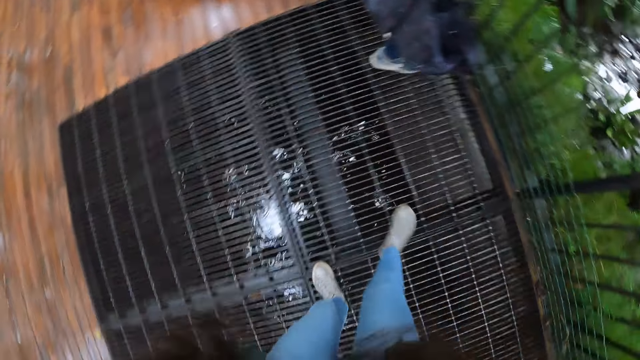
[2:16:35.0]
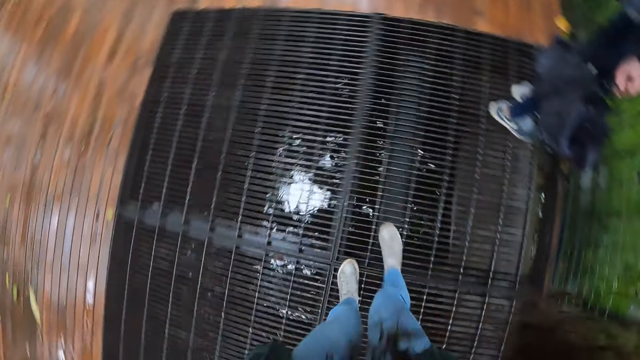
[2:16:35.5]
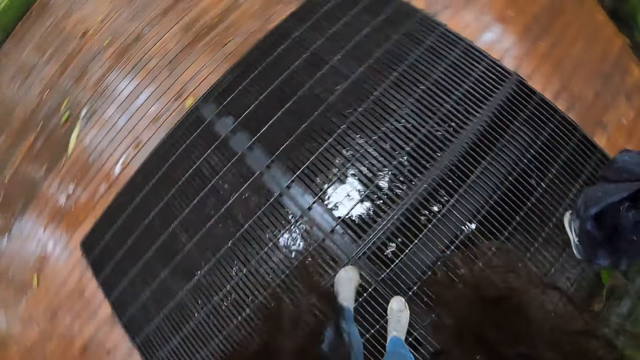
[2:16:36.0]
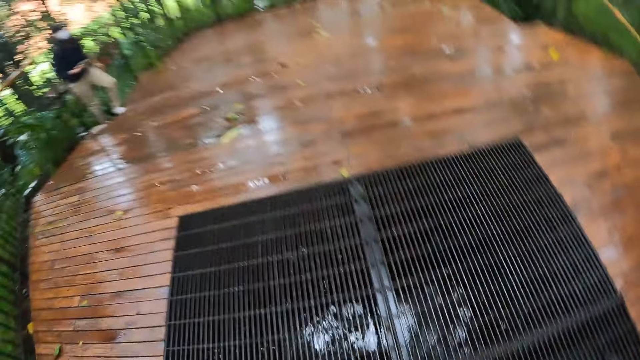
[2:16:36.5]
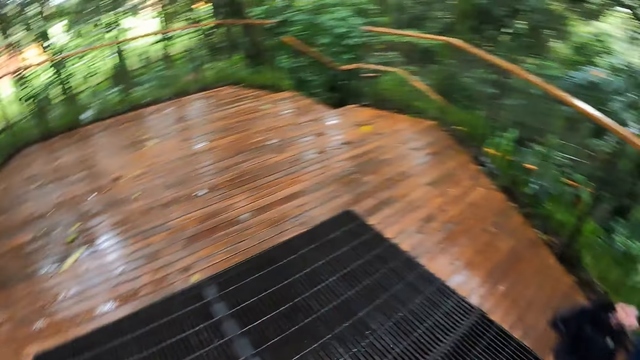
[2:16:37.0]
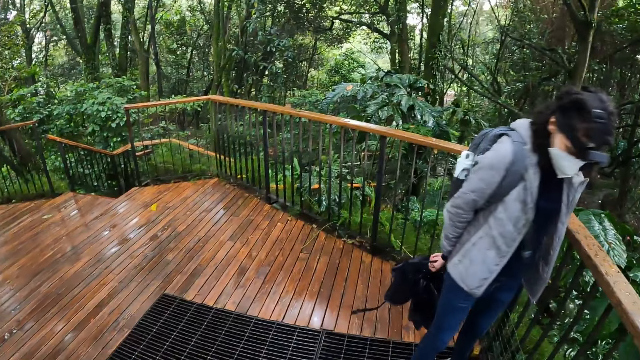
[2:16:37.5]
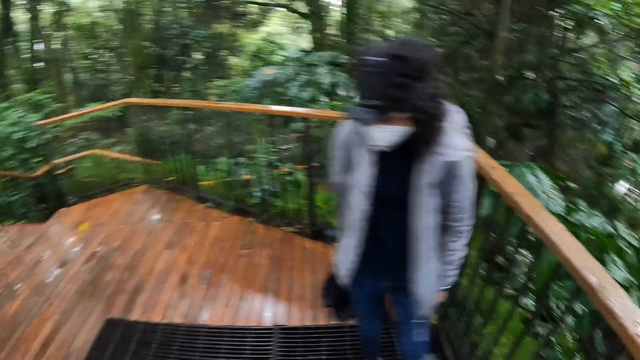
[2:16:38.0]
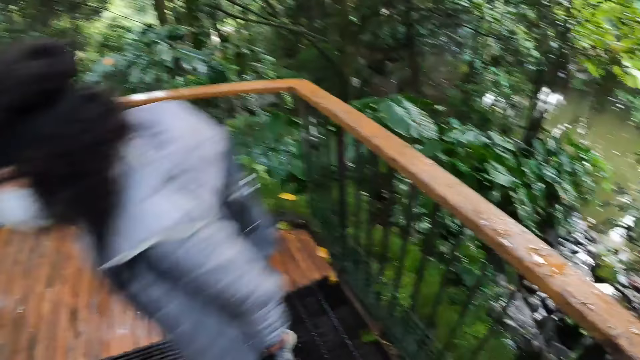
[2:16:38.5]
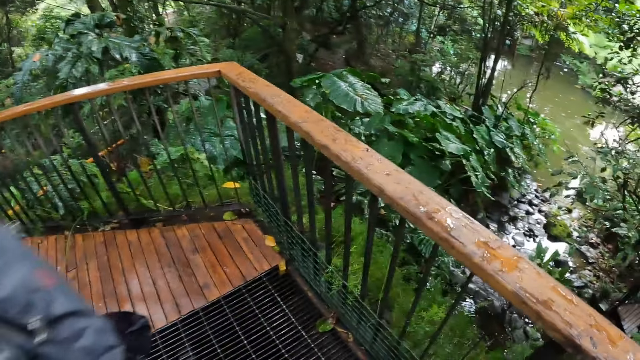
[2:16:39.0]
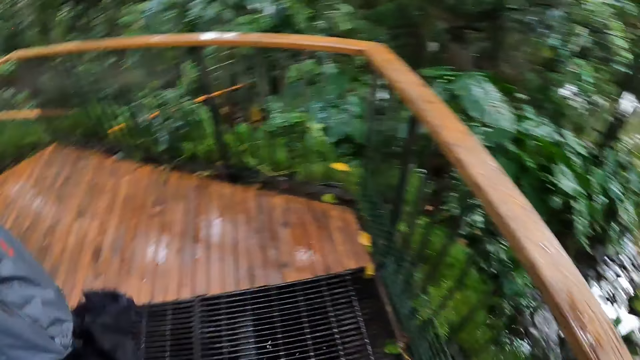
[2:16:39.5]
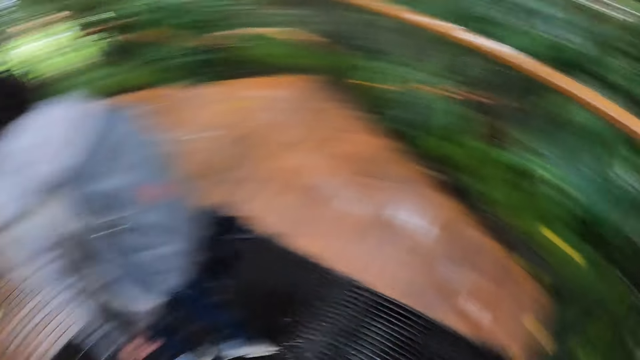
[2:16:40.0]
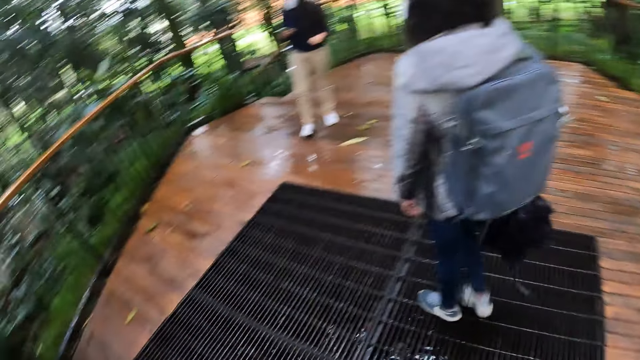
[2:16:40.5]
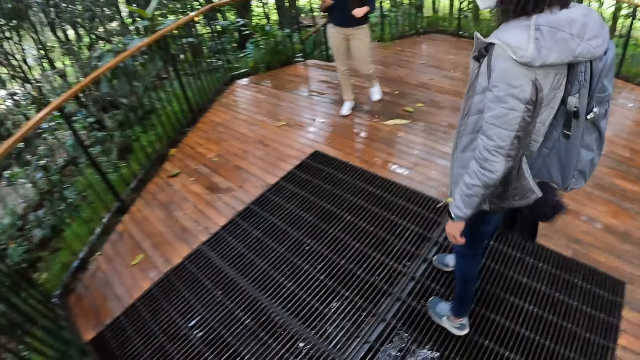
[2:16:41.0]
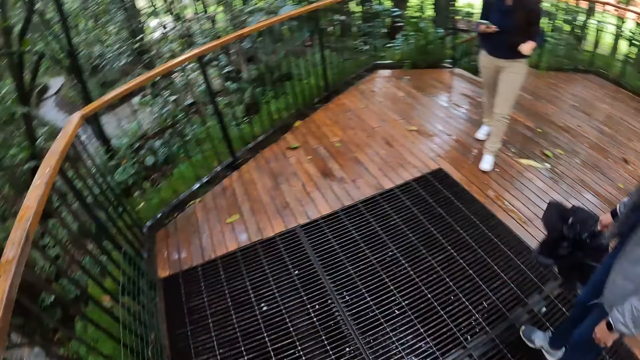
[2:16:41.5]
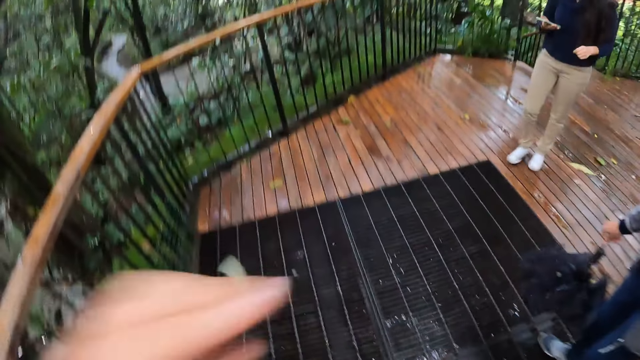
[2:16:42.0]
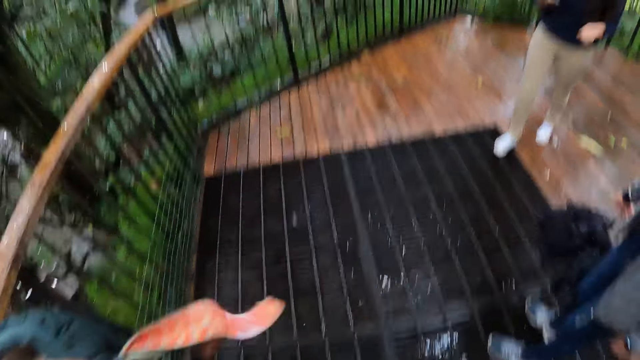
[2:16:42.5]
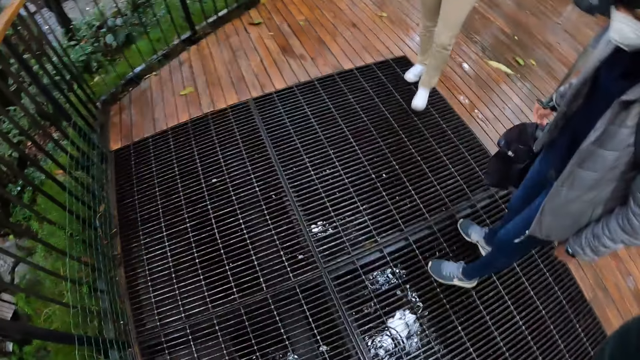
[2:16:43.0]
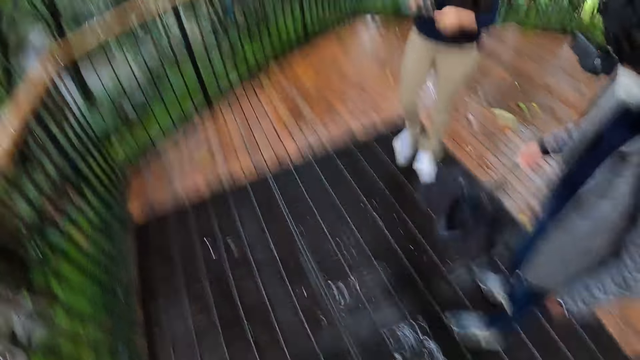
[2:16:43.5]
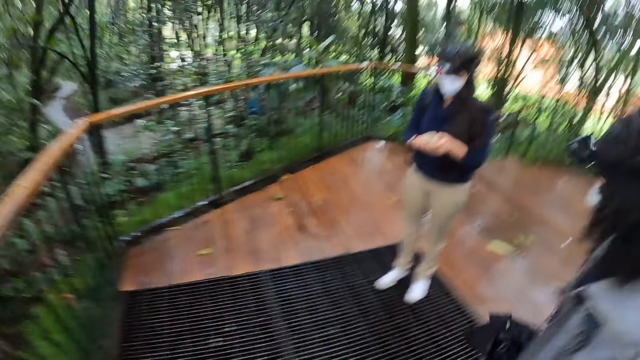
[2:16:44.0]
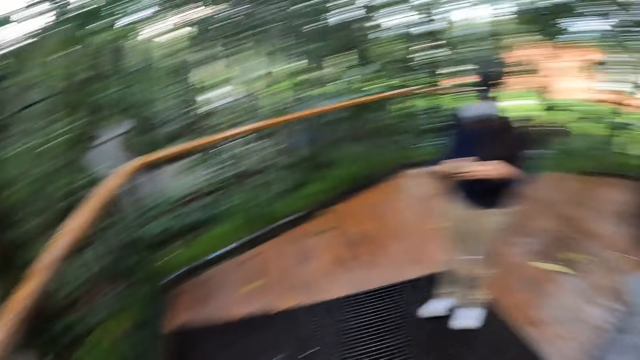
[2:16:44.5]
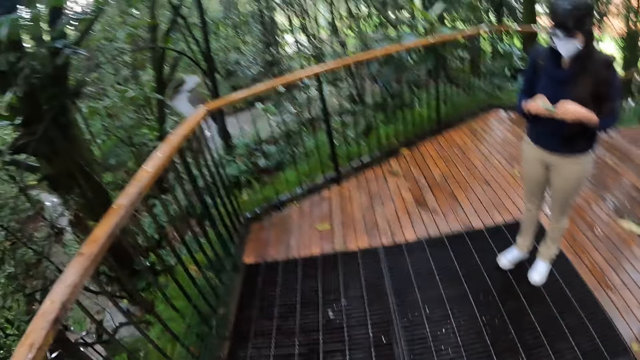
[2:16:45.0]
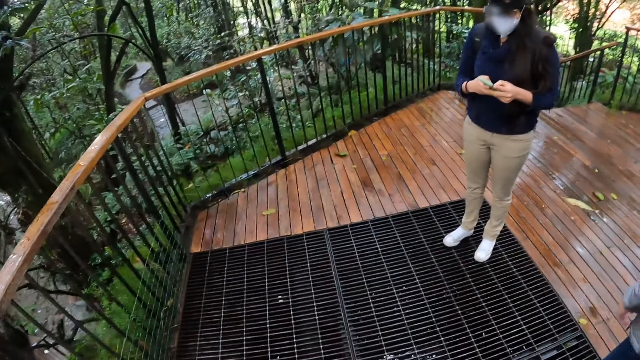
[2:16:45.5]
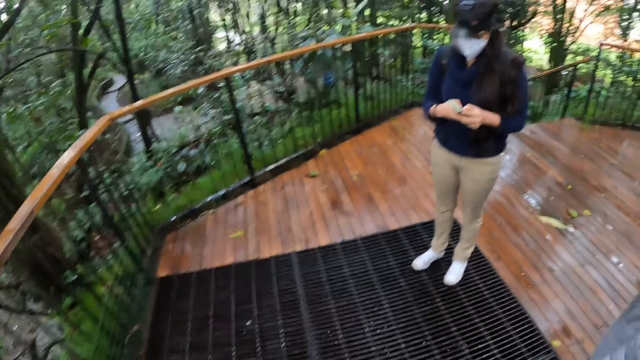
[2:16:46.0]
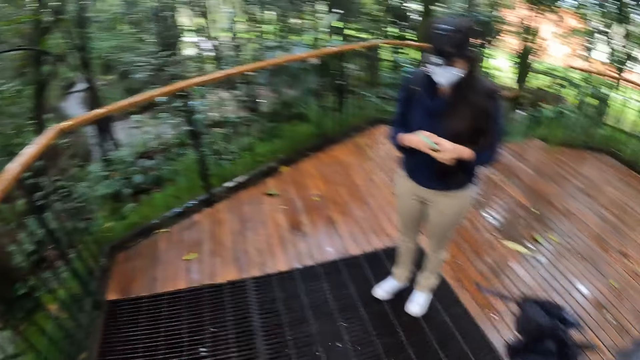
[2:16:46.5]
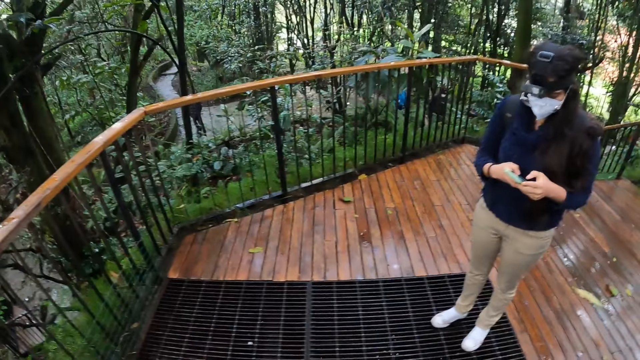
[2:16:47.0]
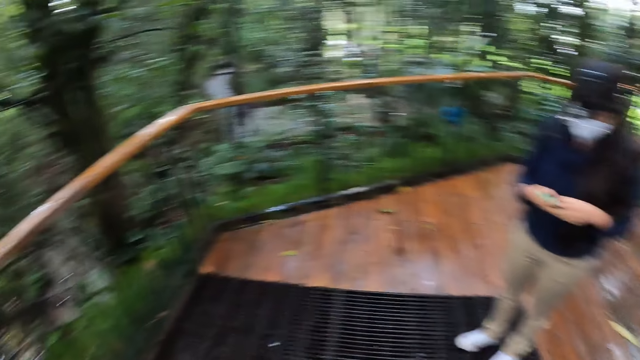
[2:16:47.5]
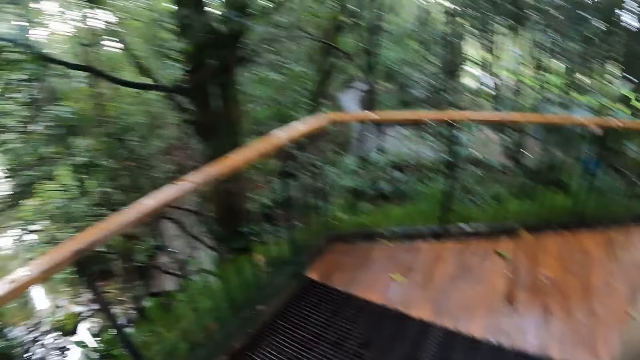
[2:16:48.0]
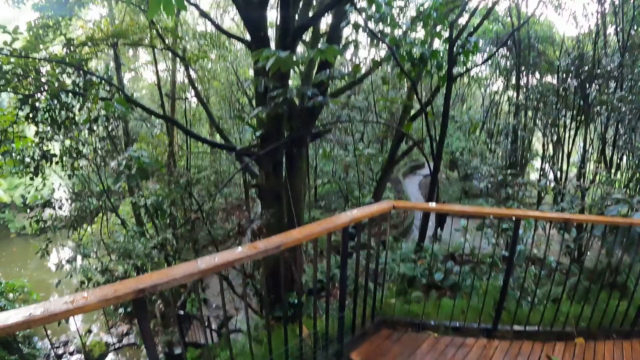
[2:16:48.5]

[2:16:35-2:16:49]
A woman walks around. The camera wearer looks around. Another woman walks around. The first woman walks around. The other woman looks around. The camera wearer touches their face. The first woman operates a mobile phone. The other woman moves an umbrella. A man looks around.

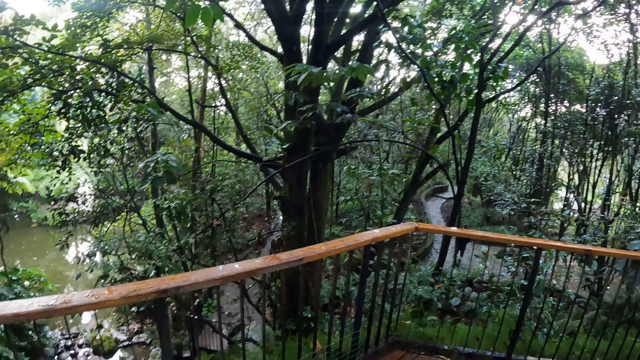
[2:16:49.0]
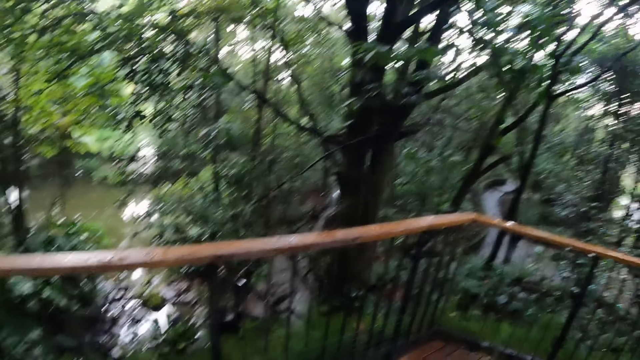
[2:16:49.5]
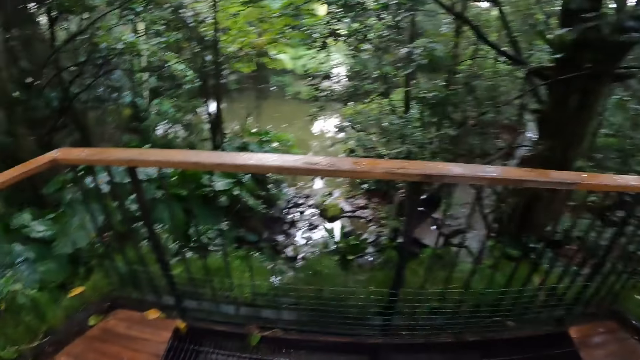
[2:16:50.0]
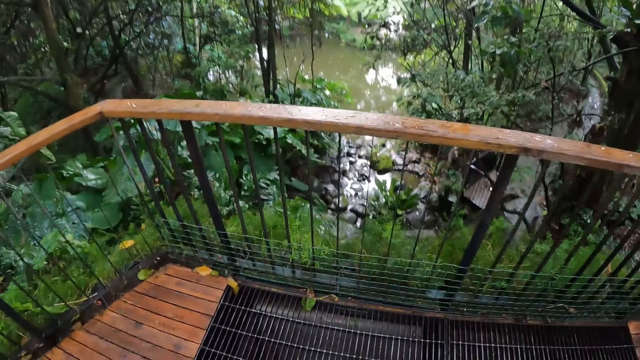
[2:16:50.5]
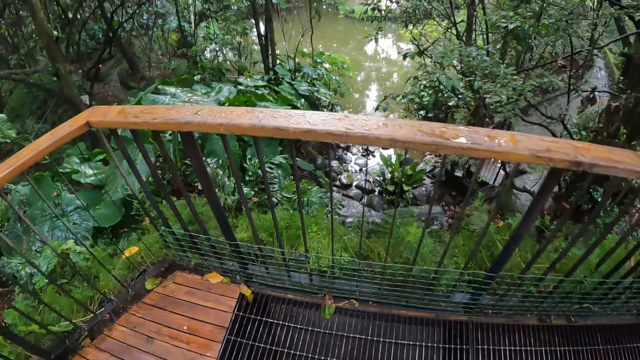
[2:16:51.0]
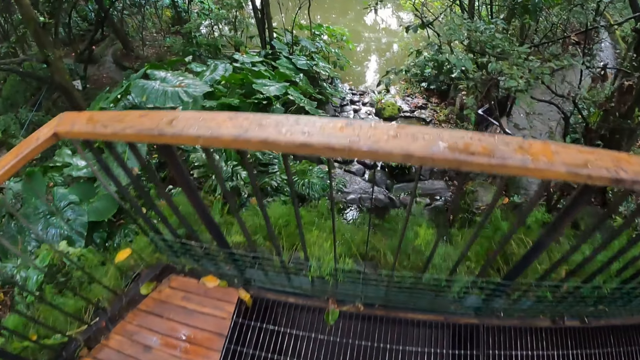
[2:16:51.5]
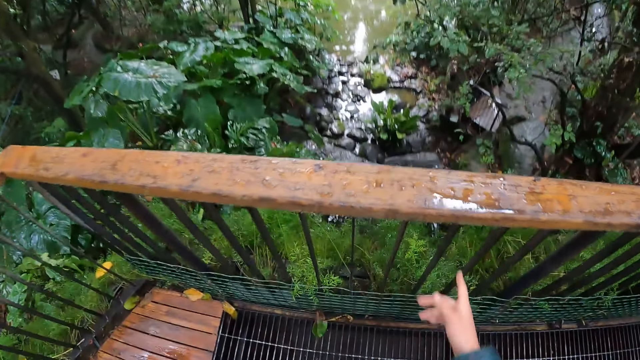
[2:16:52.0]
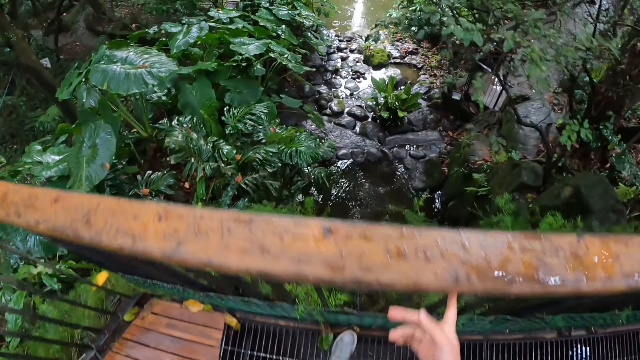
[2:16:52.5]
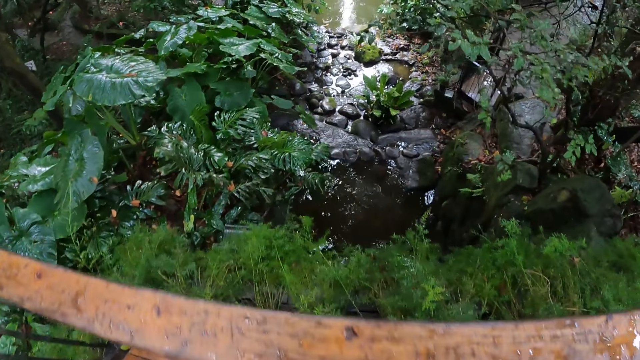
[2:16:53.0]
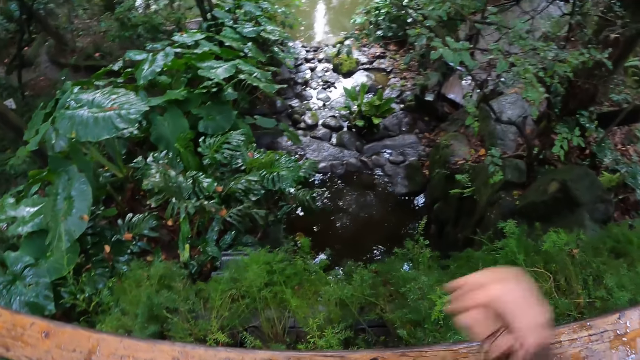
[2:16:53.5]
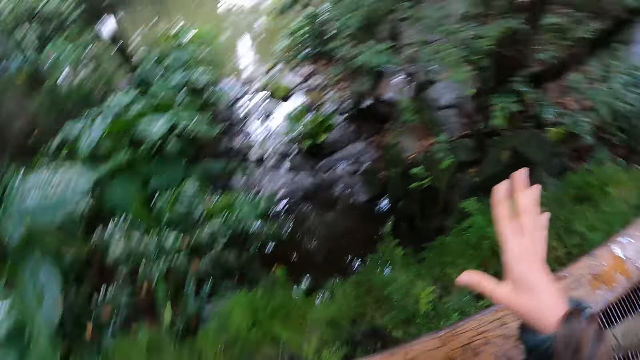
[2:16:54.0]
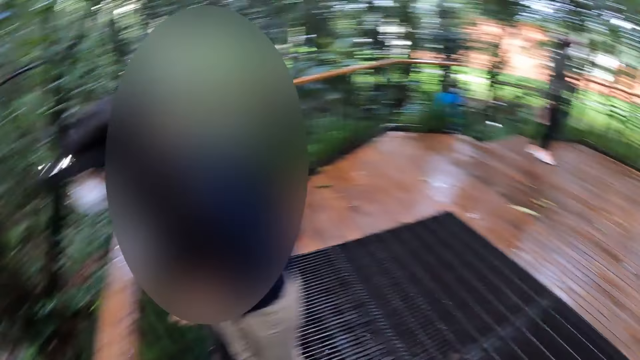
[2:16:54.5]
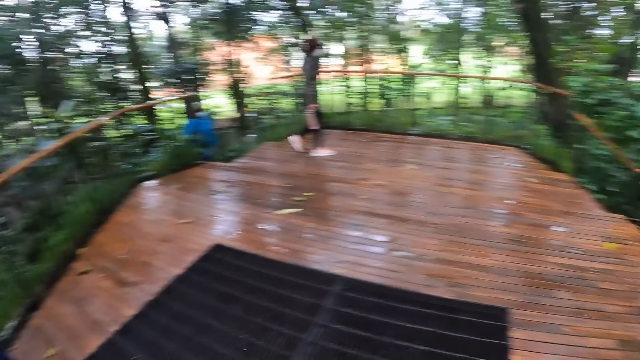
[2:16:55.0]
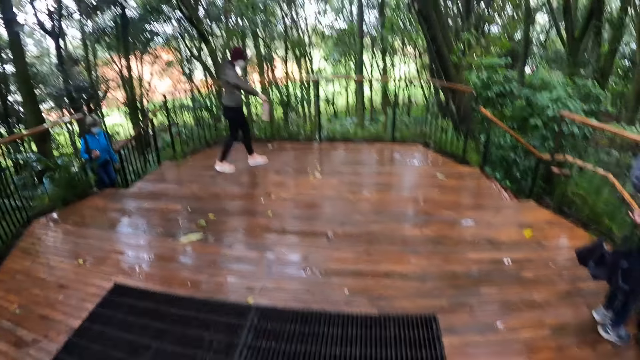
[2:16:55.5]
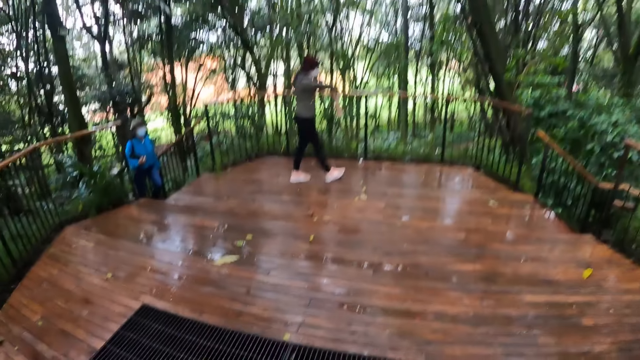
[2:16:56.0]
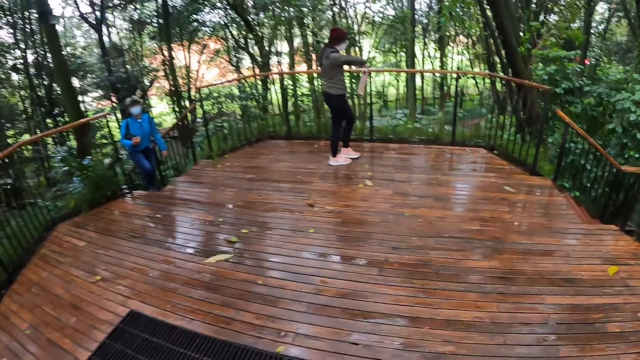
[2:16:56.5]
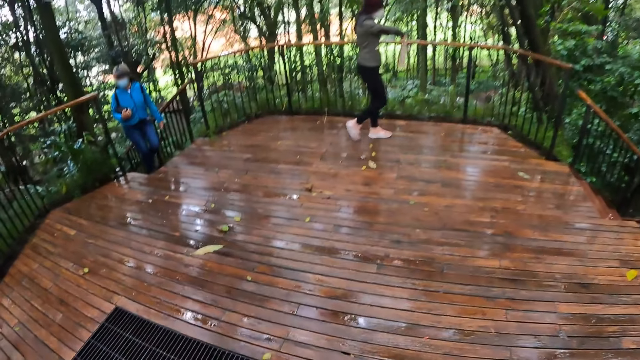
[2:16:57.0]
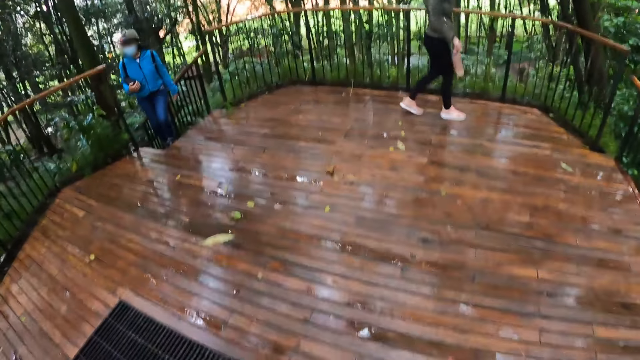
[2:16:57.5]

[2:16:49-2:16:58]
A man walks around. The camera wearer walks around, uses gestures, looks around, uses gestures and turns around. A woman looks around. Another woman walks upstairs. A third woman looks around. The camera wearer walks around.
